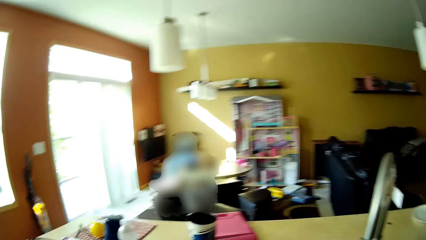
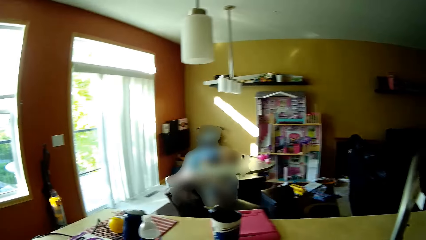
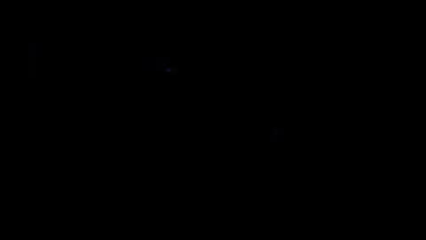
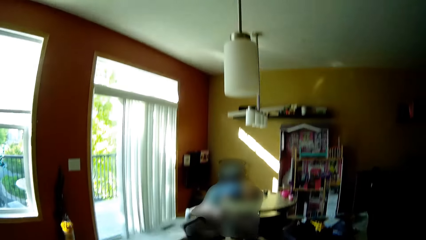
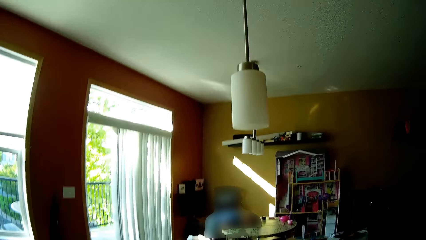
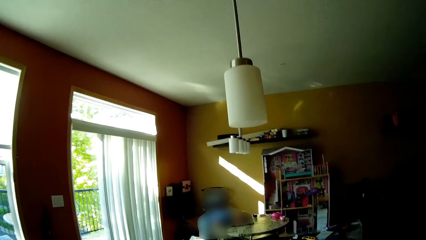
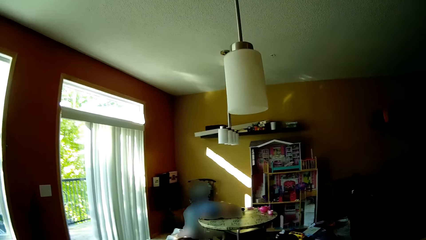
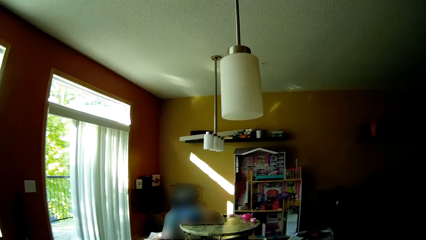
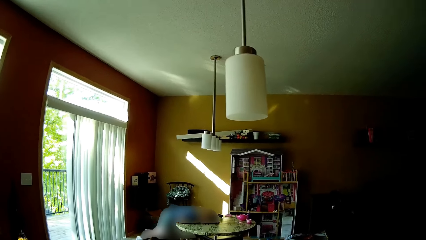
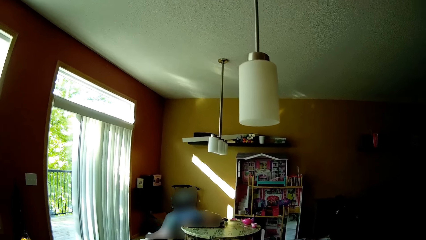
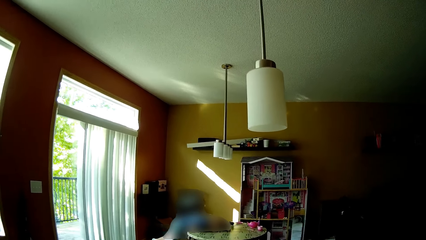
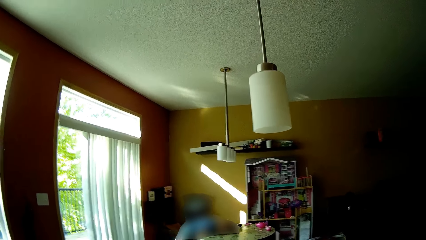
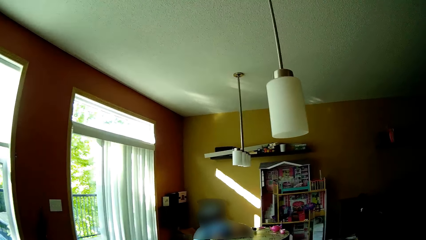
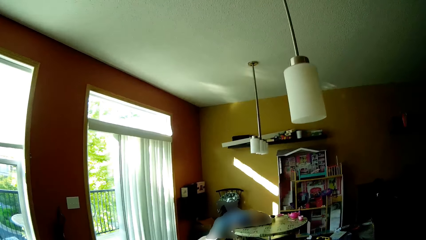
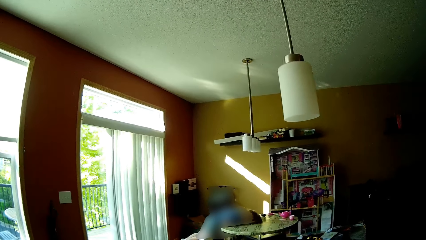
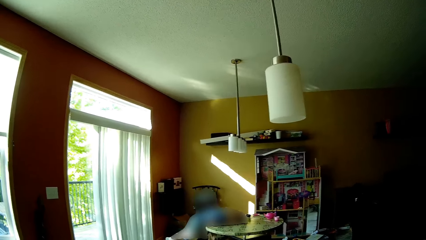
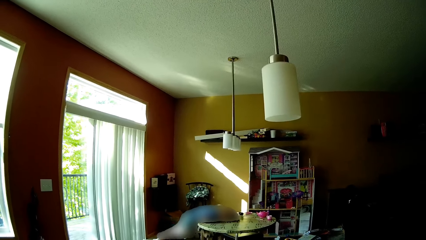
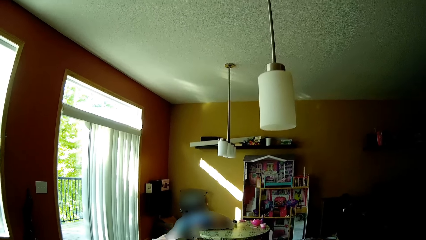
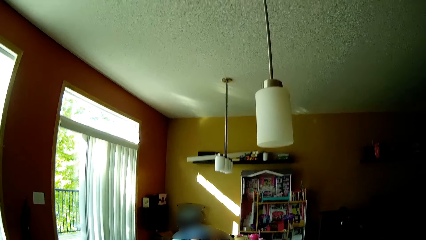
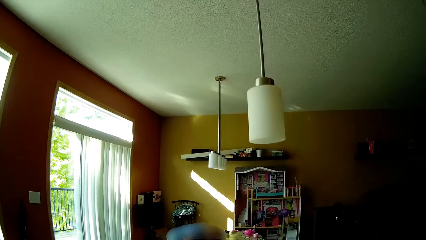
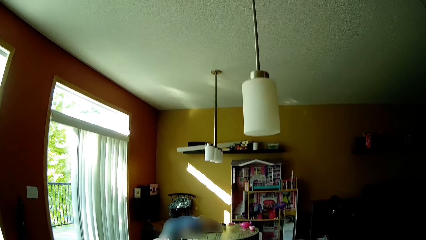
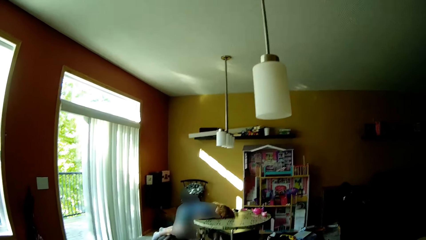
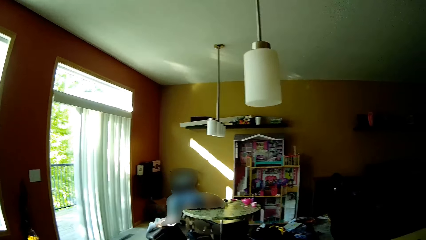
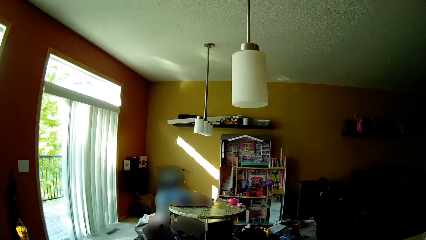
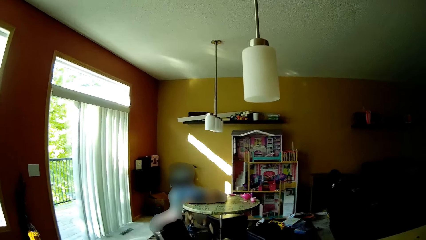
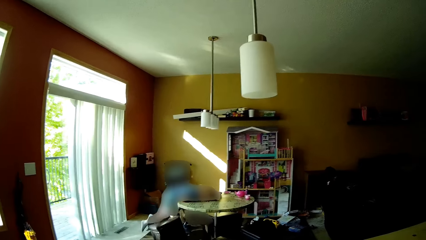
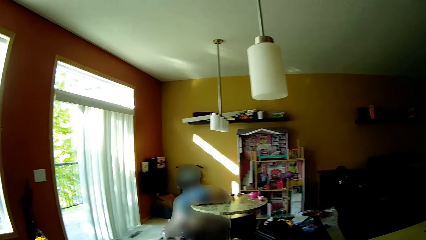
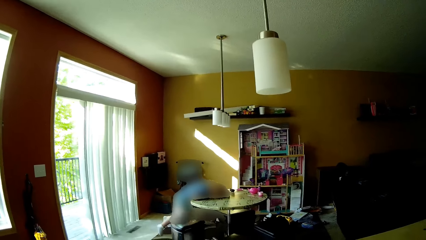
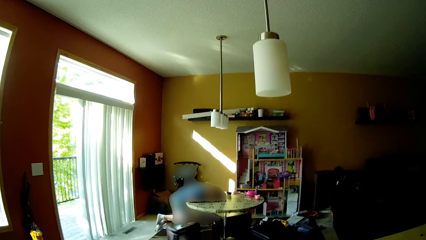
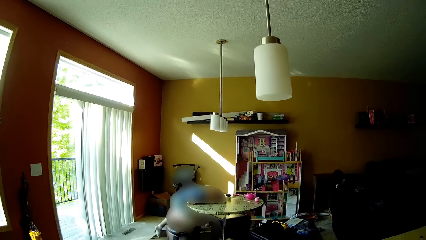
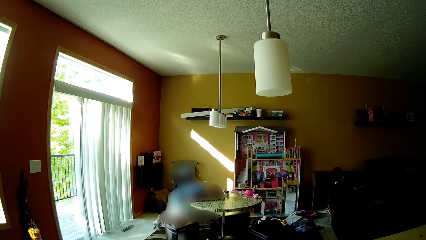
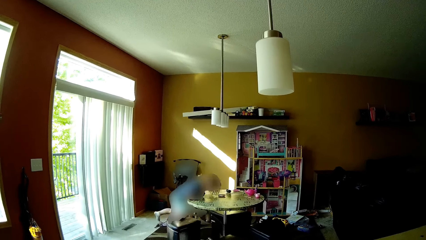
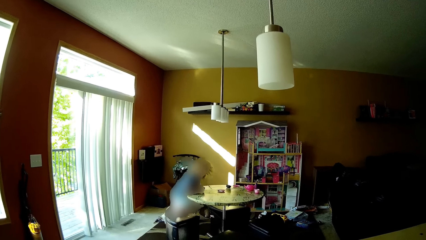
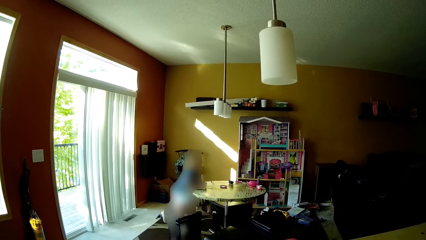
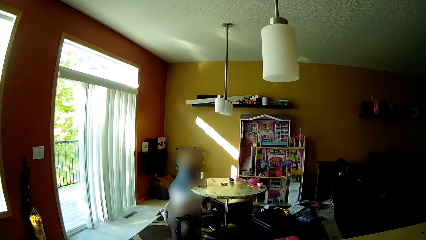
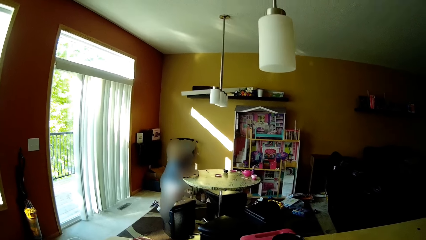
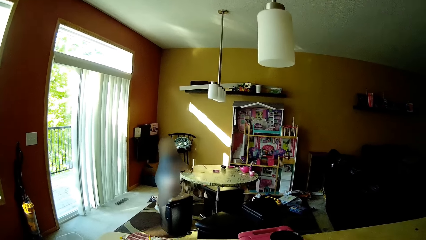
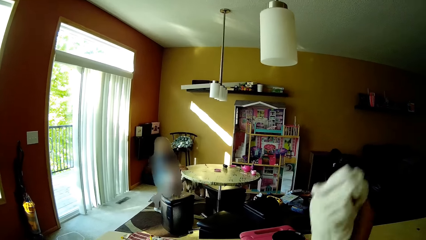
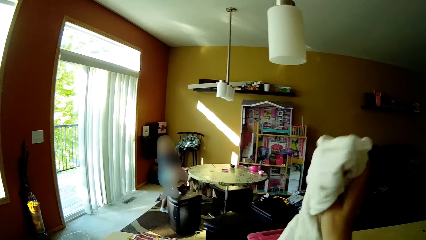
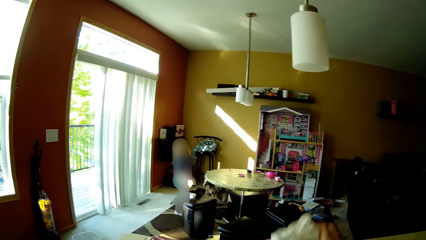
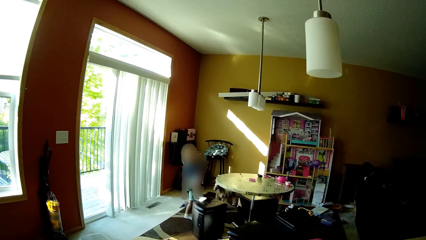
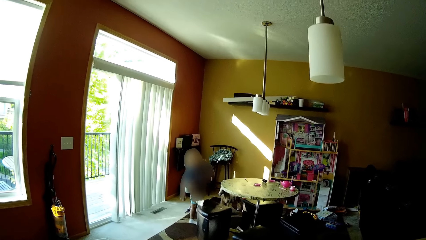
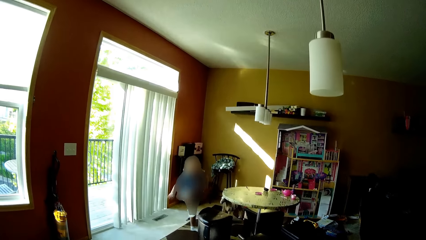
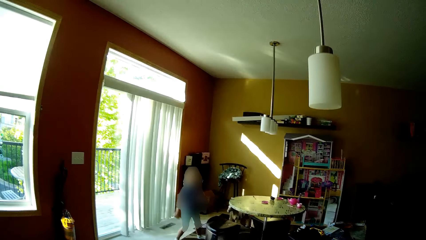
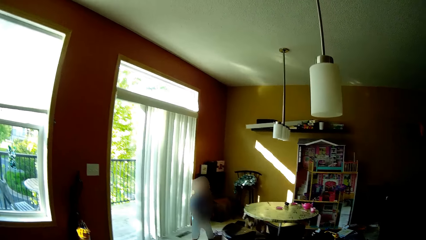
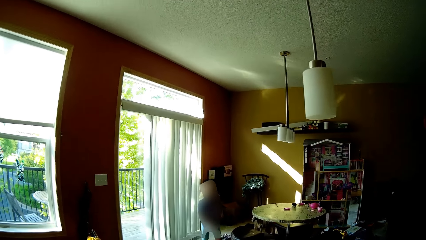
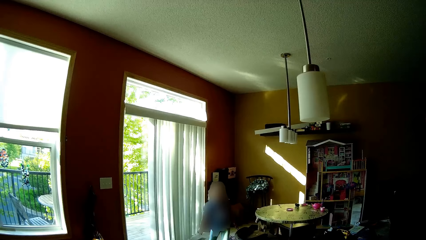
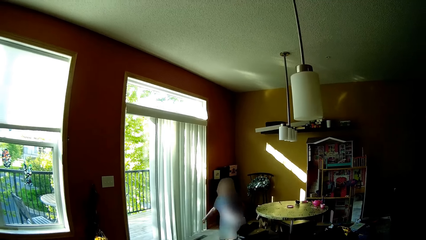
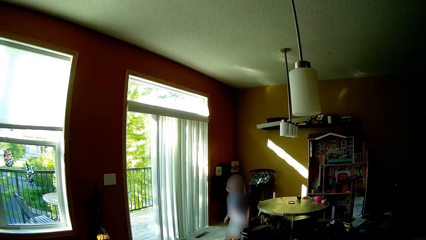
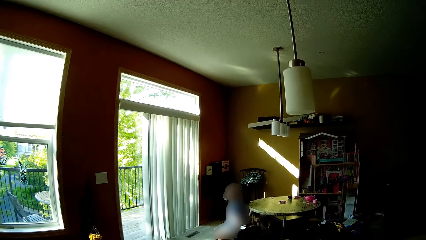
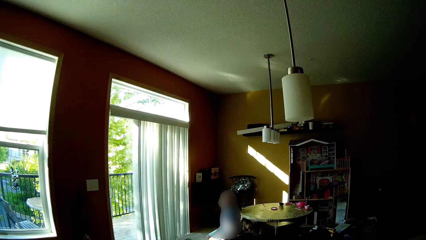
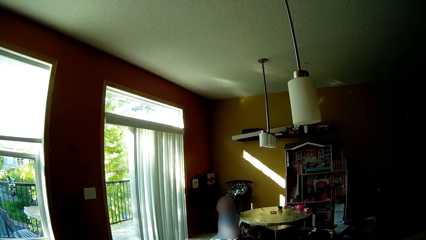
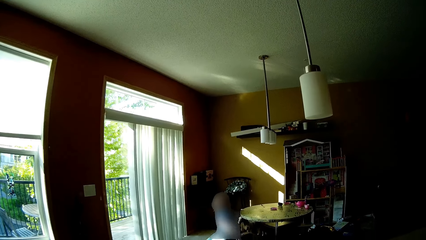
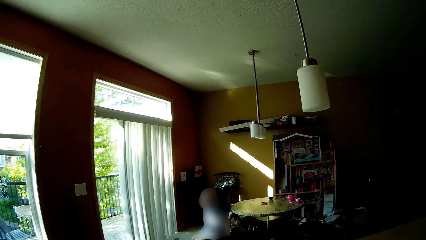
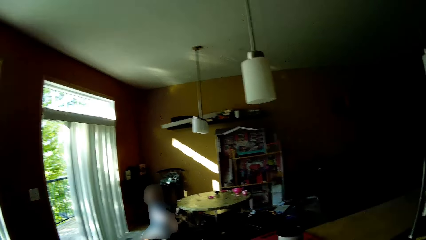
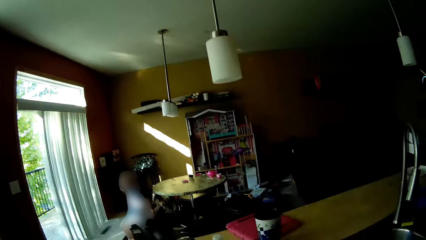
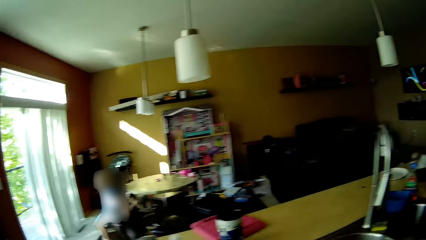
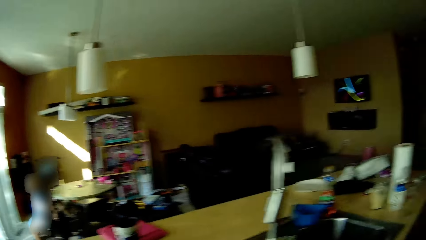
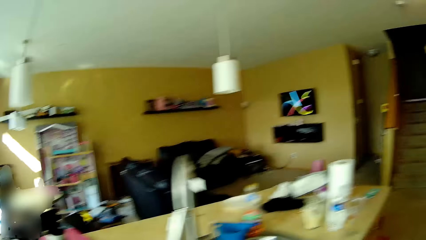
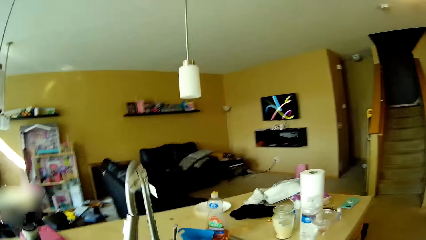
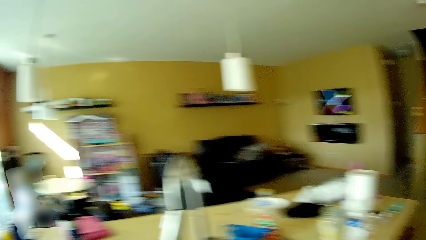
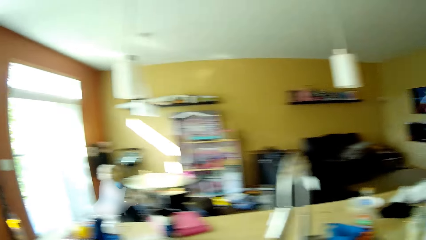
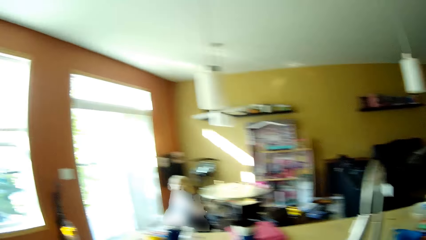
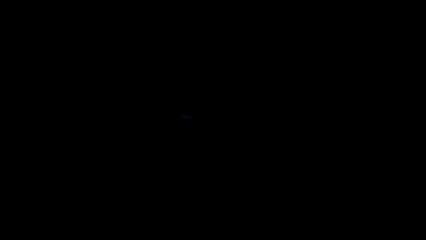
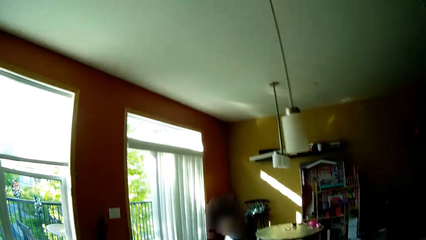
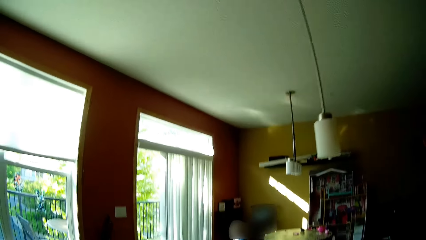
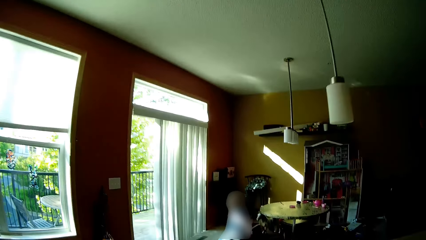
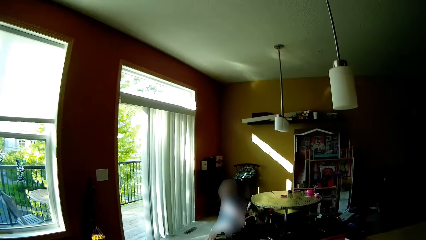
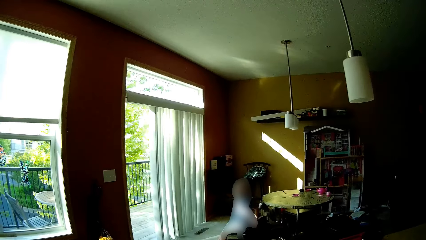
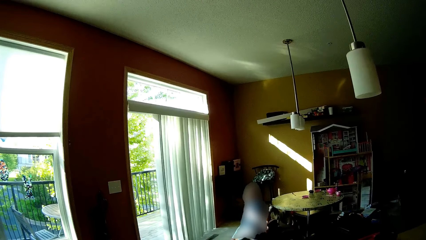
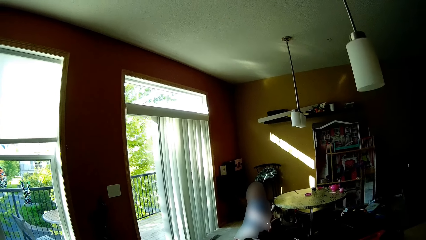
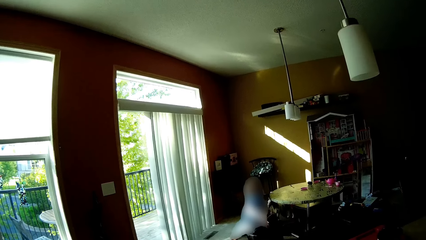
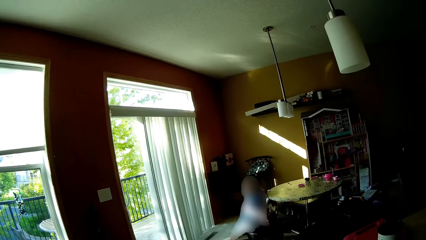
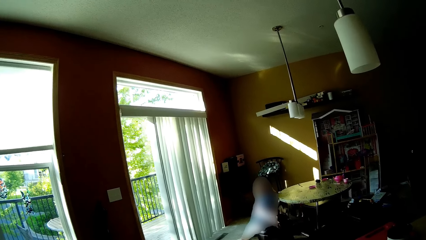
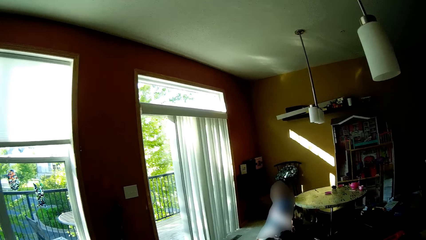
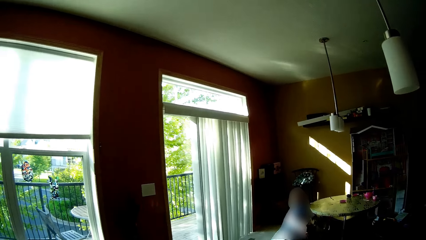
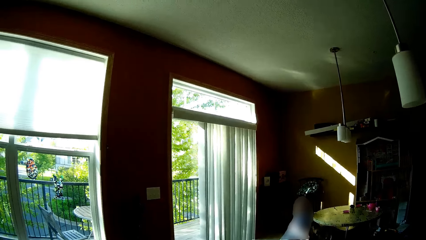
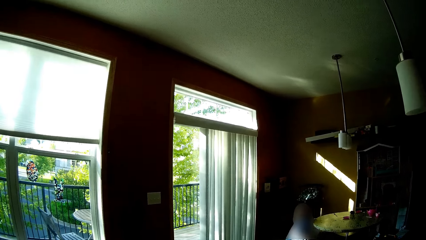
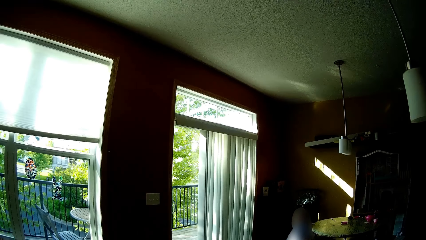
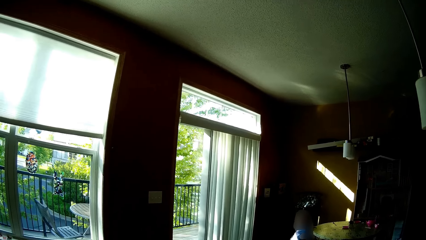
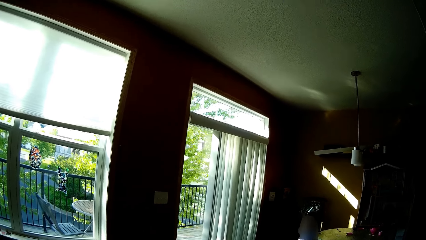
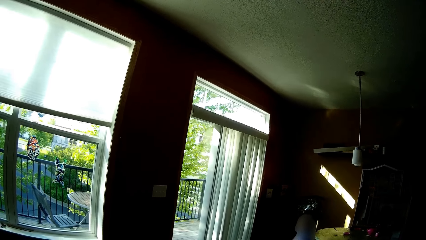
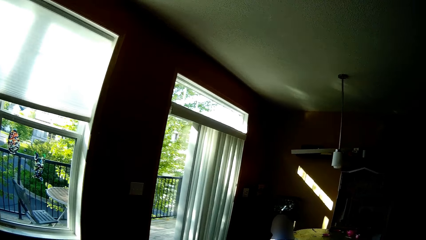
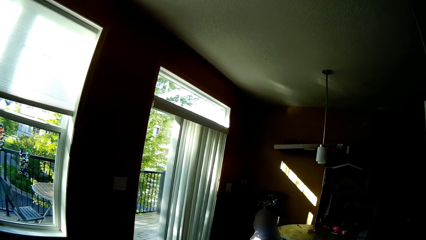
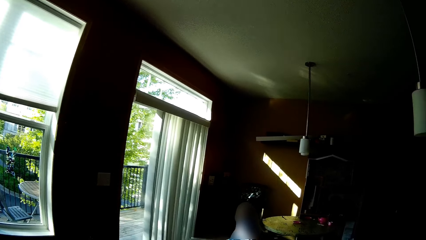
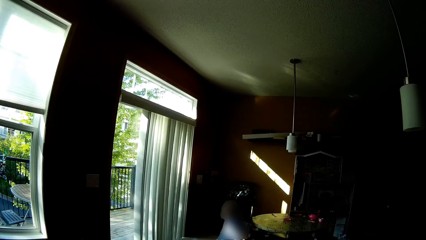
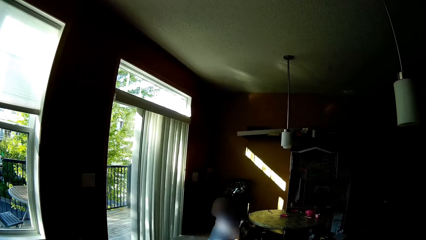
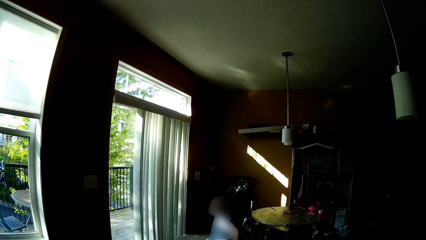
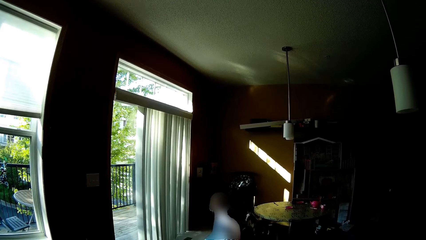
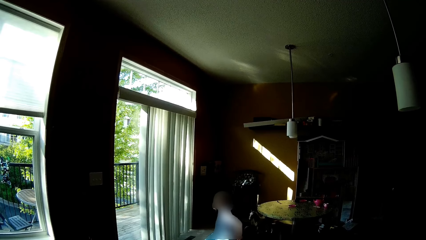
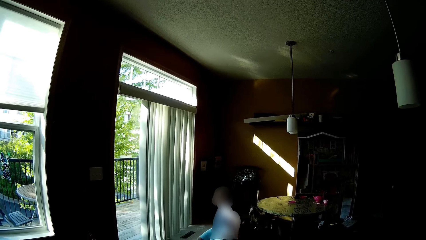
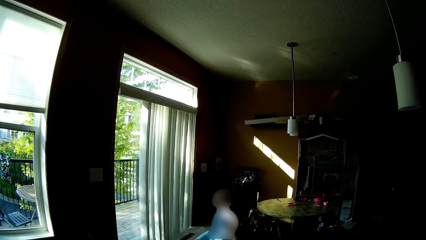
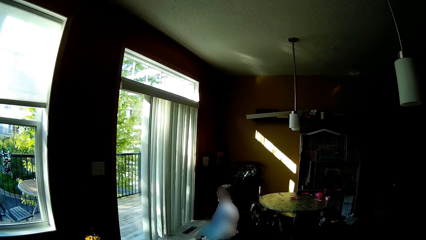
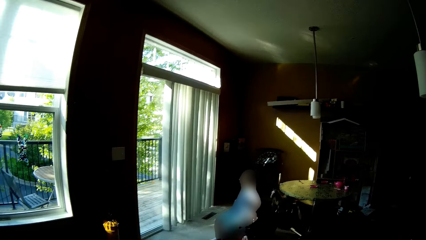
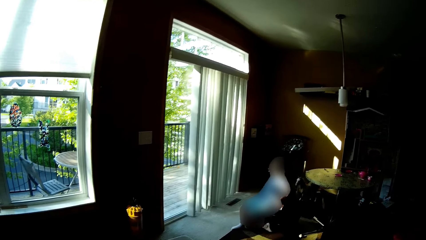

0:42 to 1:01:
The camera wearer converses with the girl. The girl removes her face from the table. The camera wearer raises hands. The girl moves around and sits on a stool. The camera wearer moves around.
